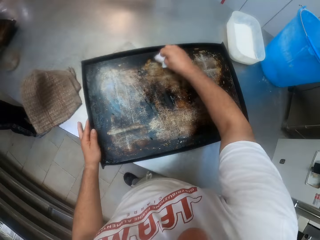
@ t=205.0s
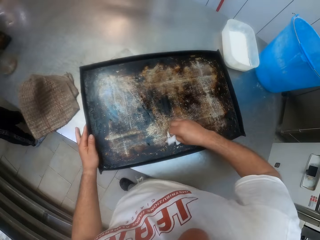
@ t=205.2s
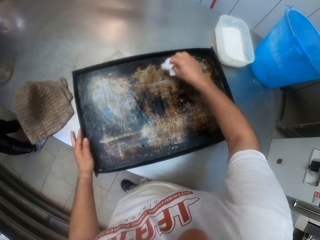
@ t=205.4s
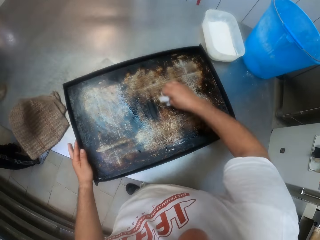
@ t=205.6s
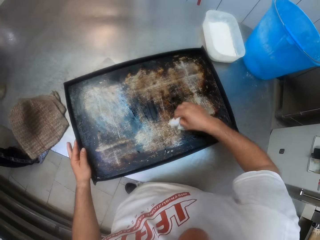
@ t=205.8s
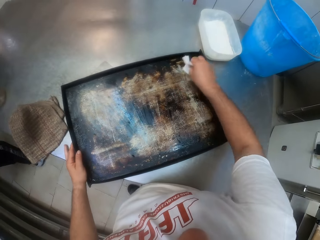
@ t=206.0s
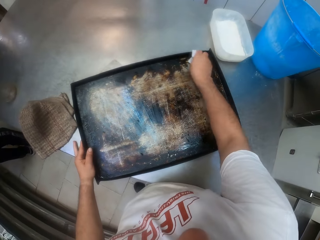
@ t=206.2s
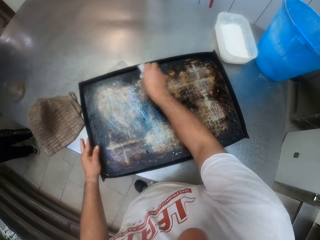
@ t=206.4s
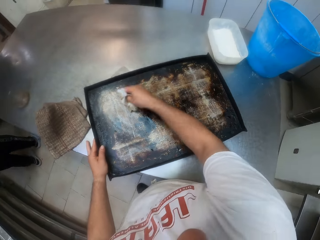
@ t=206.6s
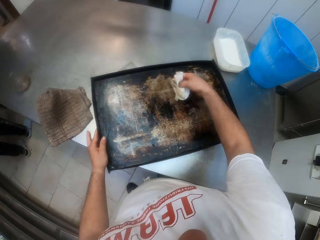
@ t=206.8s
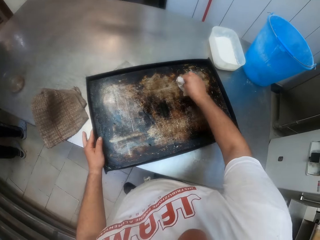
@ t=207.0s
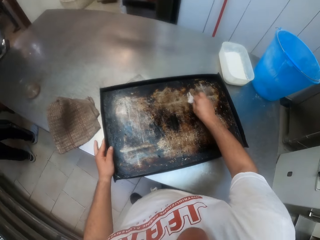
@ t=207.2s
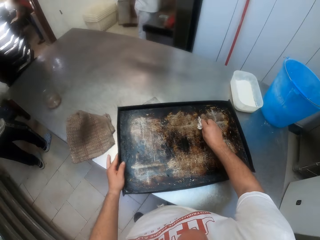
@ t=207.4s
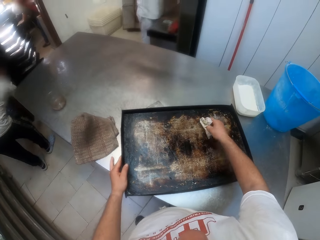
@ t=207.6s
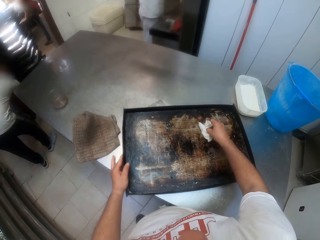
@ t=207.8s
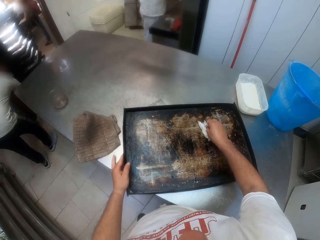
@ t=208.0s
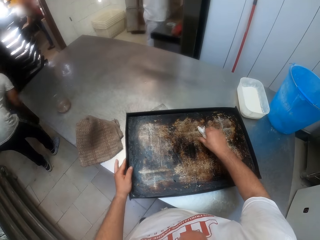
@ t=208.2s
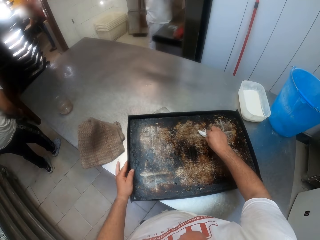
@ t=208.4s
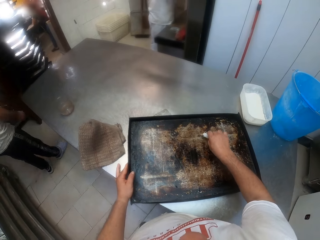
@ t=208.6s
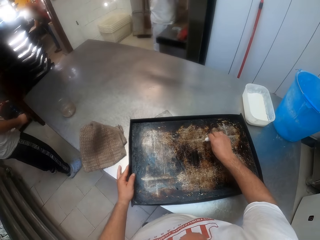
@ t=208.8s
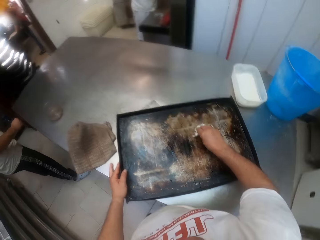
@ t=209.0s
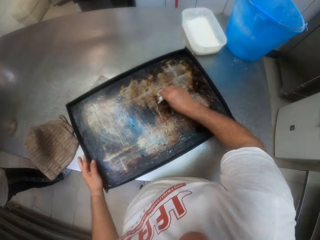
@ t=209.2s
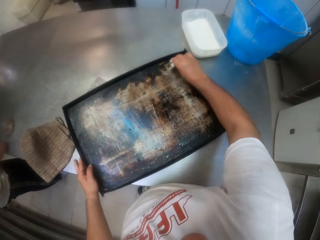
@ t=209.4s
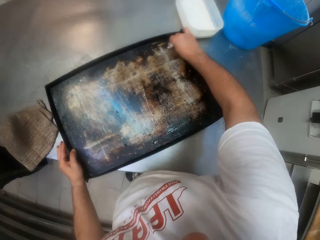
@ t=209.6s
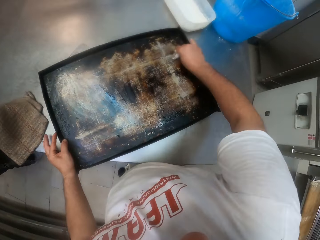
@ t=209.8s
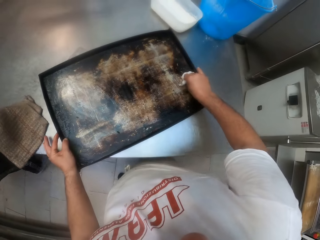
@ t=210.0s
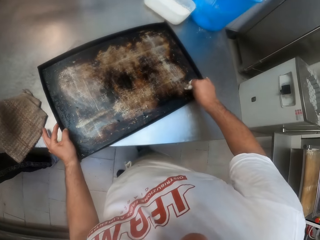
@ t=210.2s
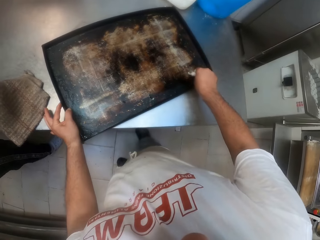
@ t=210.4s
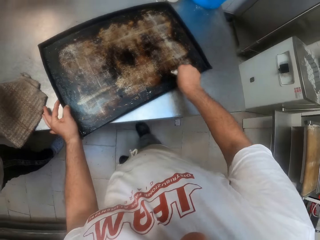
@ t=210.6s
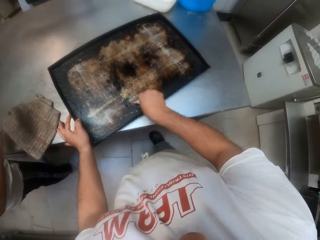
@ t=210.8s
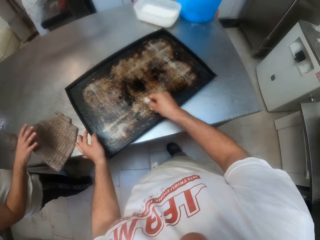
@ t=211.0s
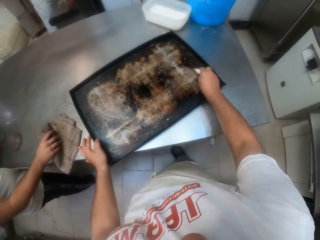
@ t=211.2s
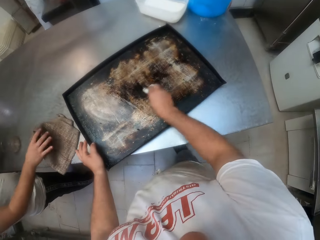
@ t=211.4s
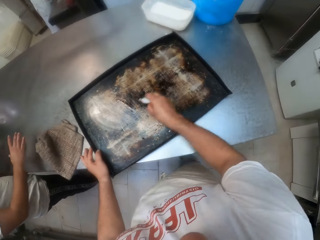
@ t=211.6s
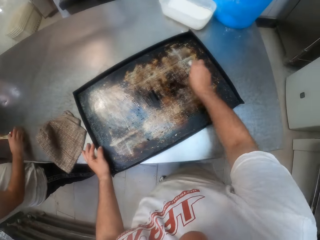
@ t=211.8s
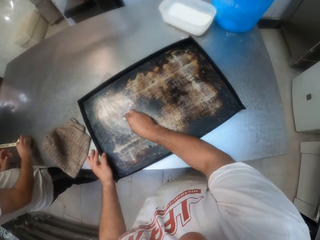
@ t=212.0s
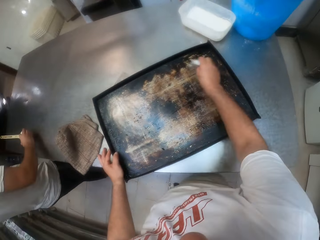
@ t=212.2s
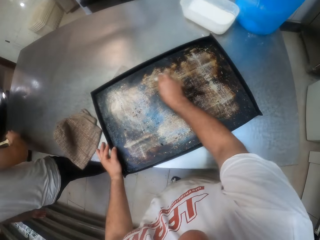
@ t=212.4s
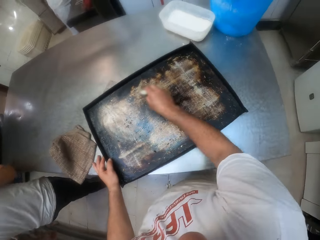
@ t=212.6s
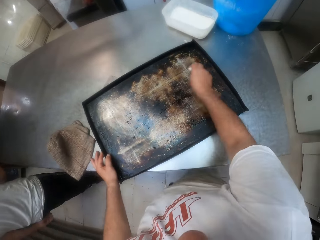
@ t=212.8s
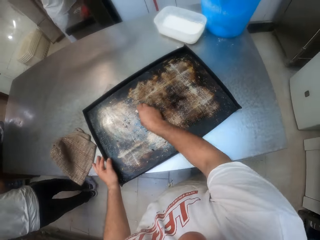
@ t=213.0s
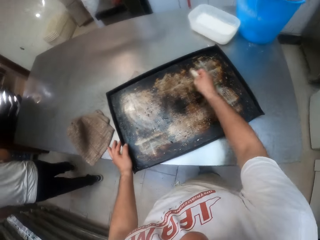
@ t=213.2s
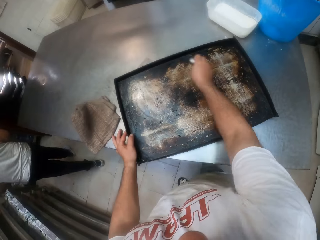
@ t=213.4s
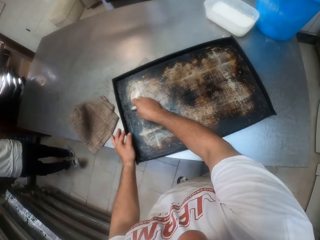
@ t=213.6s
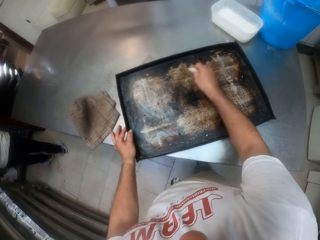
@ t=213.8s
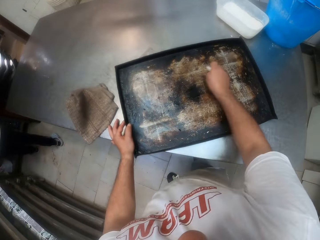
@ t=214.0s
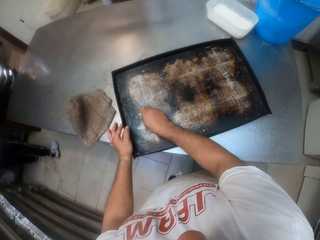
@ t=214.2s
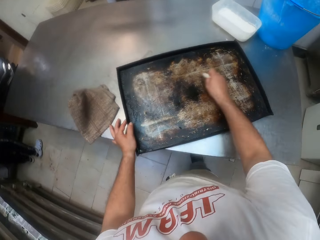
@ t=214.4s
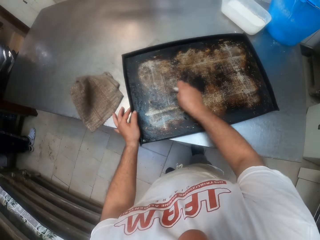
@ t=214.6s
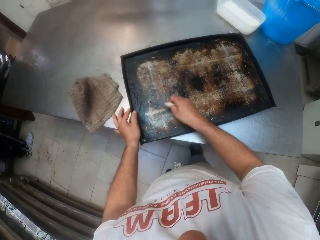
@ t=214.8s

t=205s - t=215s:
A man puts the baking tray into the tray rack with his right hand. The man rubs the towel with his right hand. The man puts the brush into the container with liquid with his left hand. The man lifts the container with liquid from the metallic baker's table with his right hand.

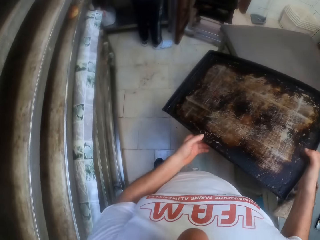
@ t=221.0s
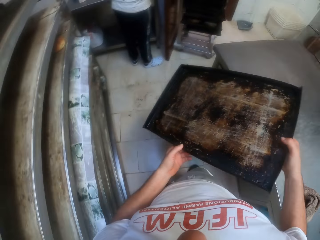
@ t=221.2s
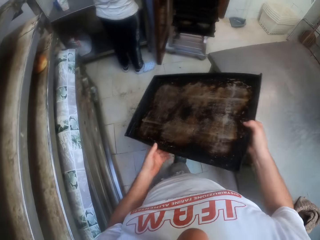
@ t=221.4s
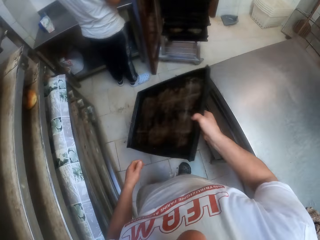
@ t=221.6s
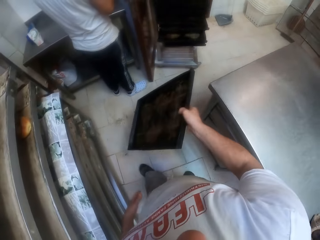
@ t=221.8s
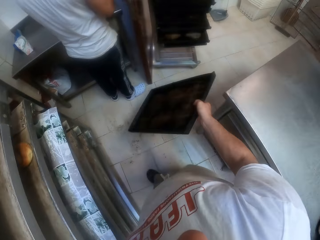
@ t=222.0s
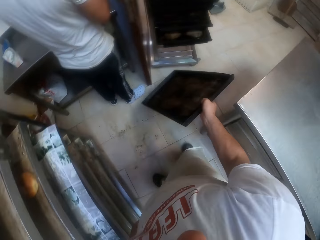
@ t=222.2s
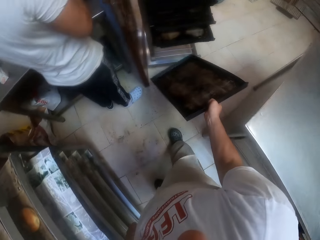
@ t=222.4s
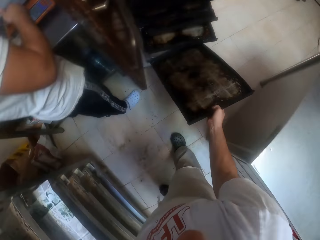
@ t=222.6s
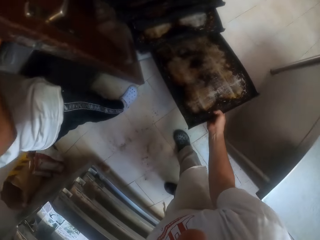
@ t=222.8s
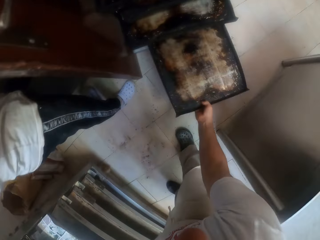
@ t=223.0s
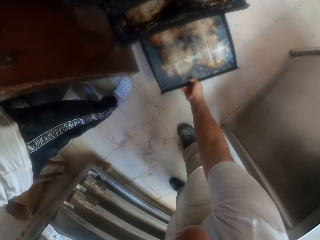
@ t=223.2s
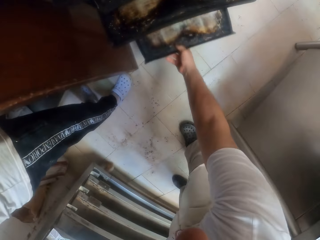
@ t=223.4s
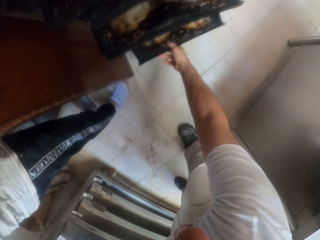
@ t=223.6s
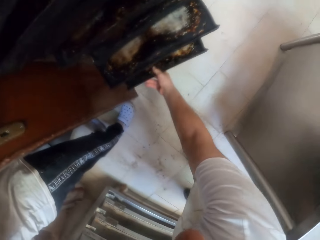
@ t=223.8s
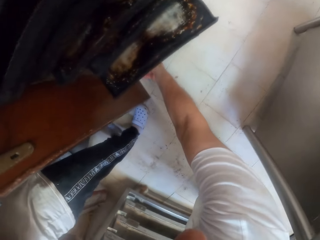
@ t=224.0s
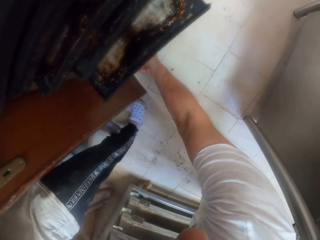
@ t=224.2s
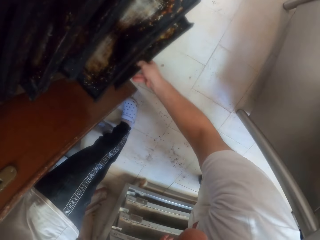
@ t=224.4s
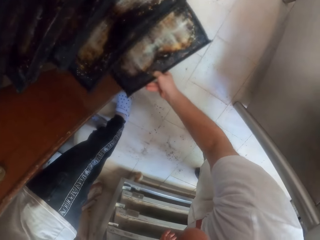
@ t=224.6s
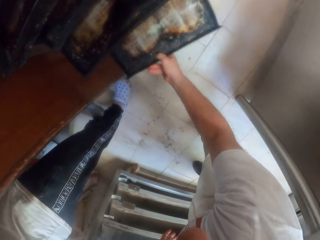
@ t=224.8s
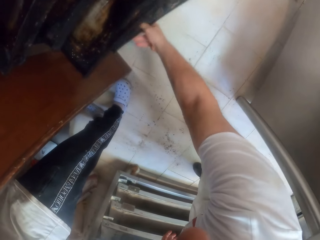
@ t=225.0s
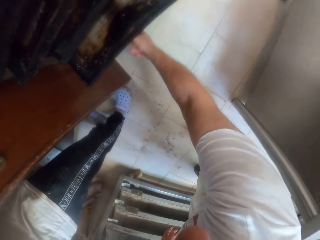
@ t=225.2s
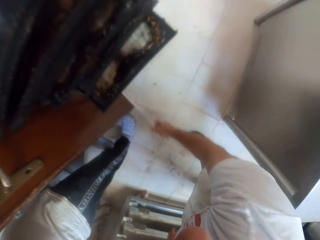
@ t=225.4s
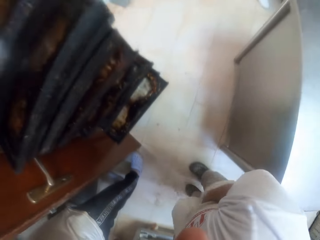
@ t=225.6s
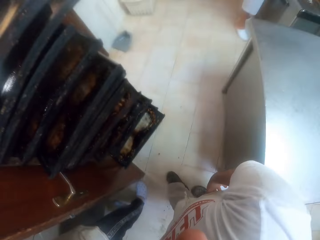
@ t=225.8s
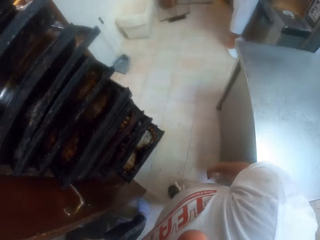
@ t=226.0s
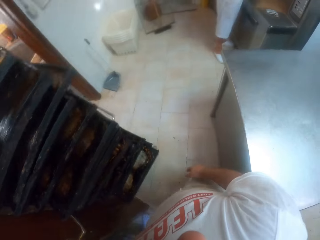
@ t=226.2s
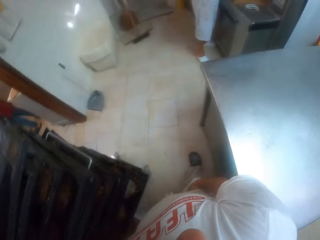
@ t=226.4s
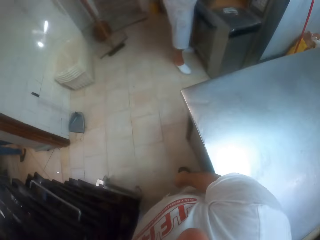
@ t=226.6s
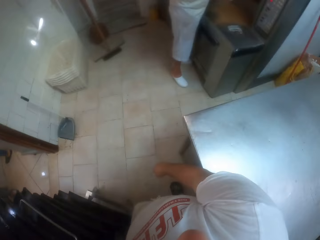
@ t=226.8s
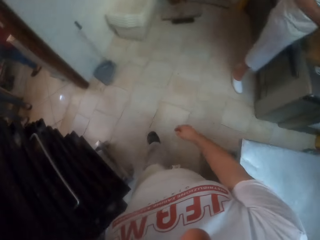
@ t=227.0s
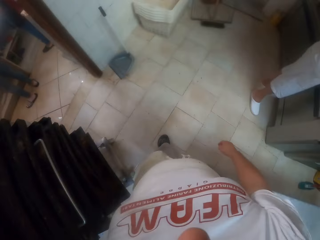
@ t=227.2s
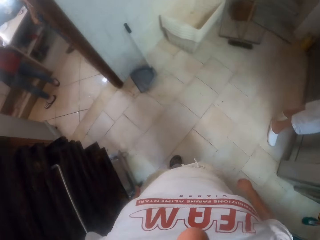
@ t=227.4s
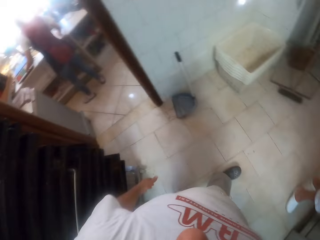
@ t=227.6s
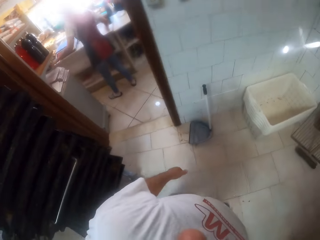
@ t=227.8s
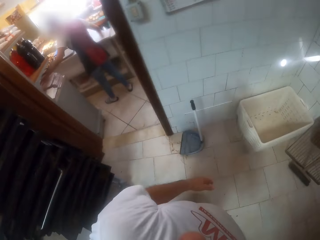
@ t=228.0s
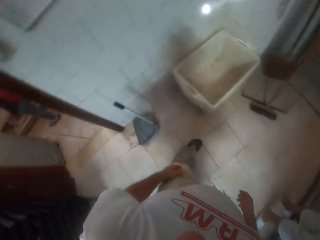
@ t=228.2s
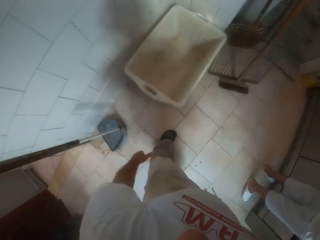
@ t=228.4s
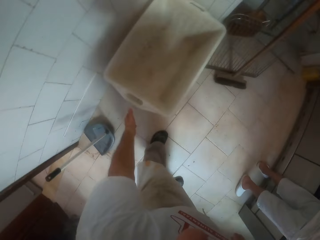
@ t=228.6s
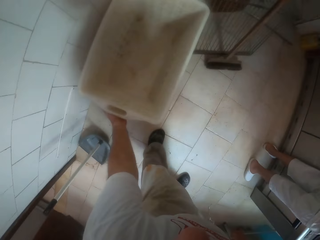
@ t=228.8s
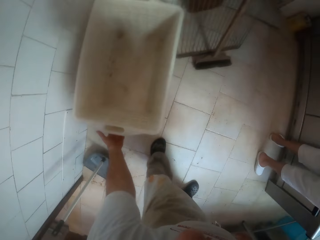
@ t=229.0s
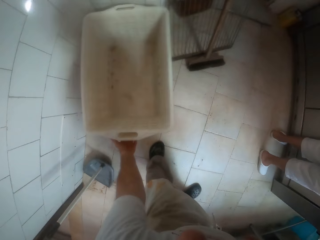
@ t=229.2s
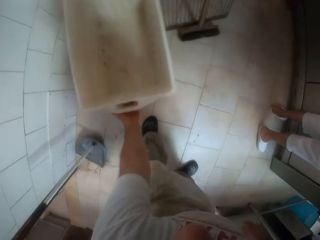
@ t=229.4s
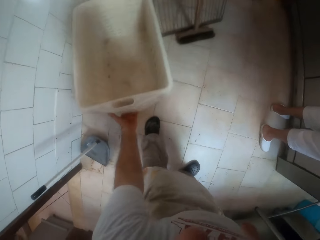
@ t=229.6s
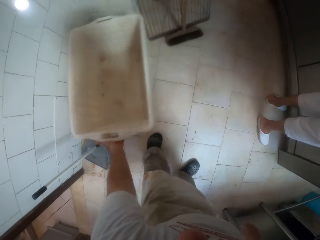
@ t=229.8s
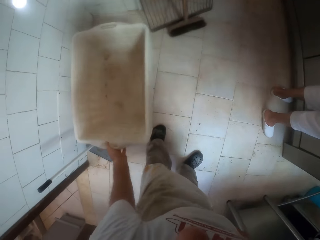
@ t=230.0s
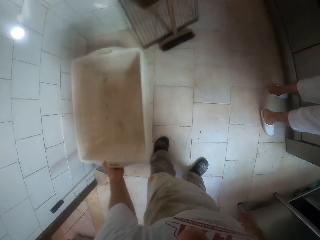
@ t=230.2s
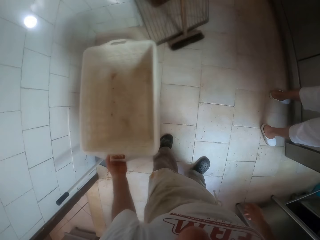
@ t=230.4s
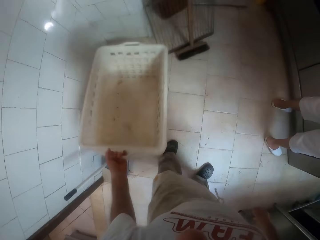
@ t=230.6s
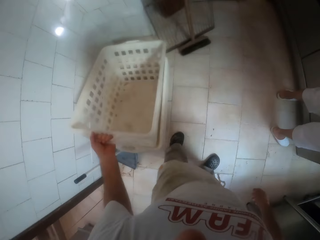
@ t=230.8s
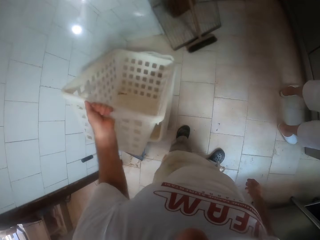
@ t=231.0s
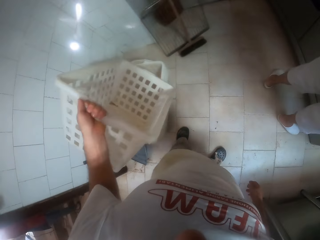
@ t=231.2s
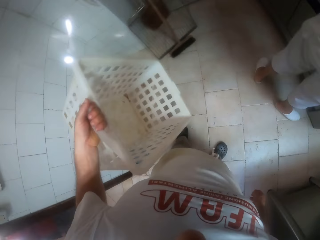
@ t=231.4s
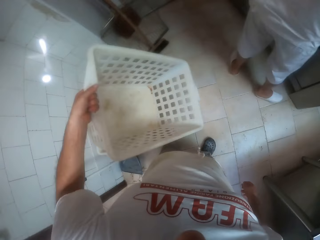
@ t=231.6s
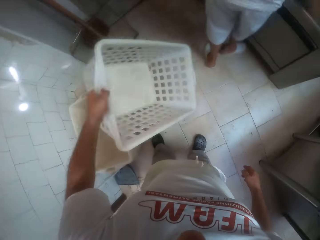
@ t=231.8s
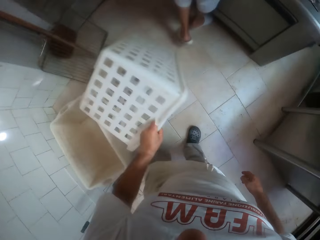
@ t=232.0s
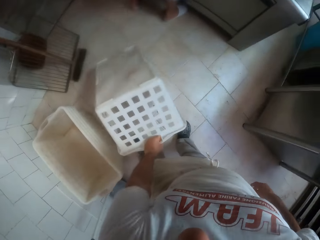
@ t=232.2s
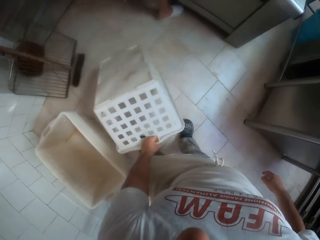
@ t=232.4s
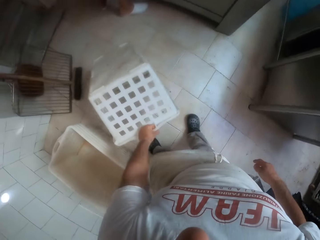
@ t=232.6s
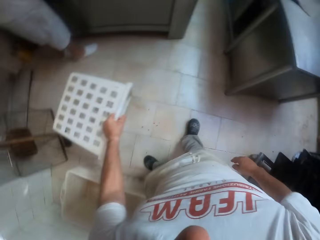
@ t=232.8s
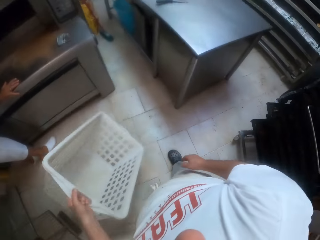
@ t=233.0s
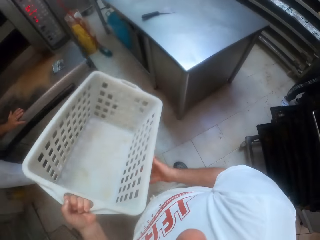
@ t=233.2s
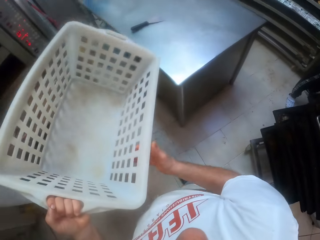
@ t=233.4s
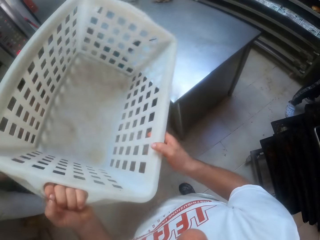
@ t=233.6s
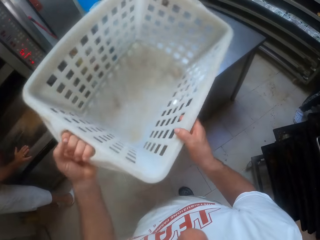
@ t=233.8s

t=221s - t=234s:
The camera wearer walks around the room. A man stands beside the surface. The camera wearer places the baking tray in the tray rack with his right hand. He walks around the room. Another man stands beside the surface. A lady stands in another room. The camera wearer picks up a rectangular plastic basket from the floor with his left hand. The other man walks around the room.
